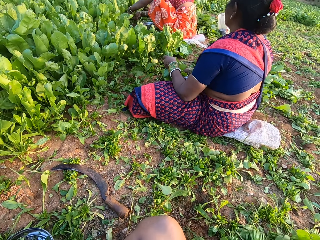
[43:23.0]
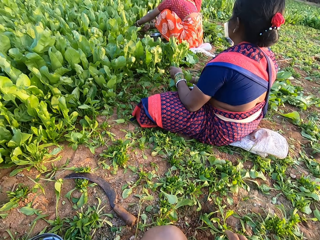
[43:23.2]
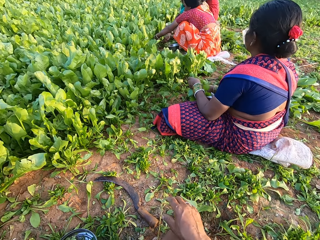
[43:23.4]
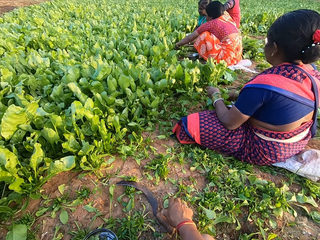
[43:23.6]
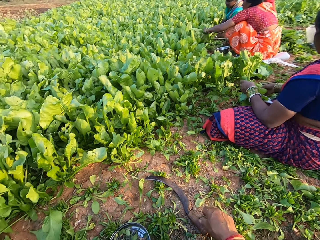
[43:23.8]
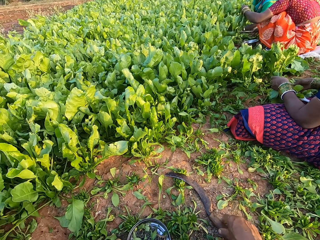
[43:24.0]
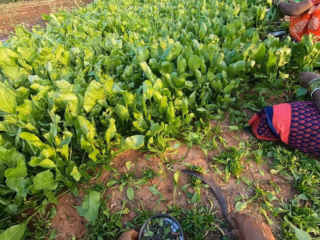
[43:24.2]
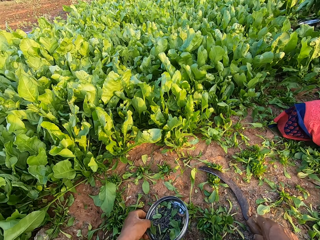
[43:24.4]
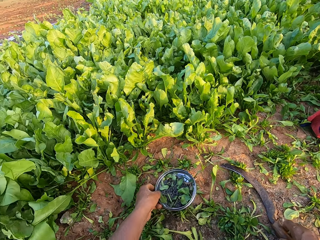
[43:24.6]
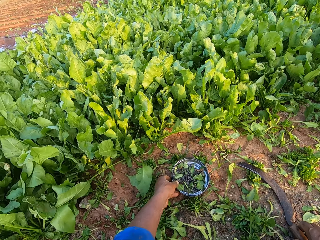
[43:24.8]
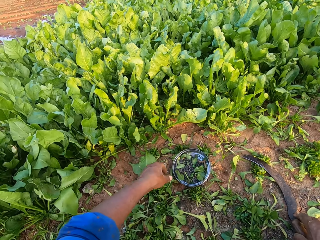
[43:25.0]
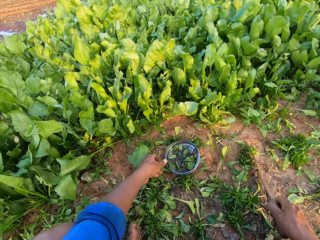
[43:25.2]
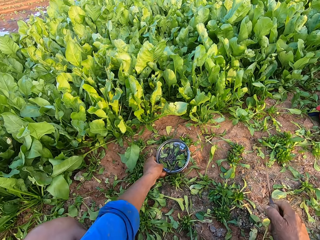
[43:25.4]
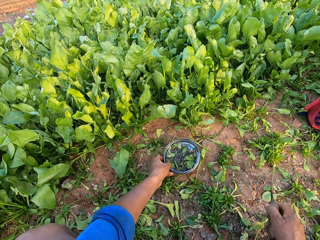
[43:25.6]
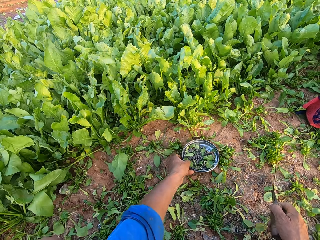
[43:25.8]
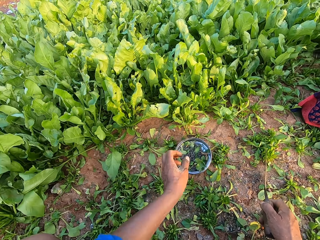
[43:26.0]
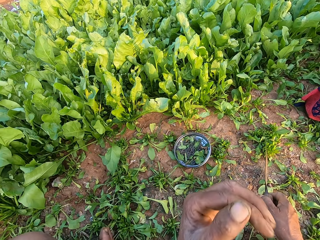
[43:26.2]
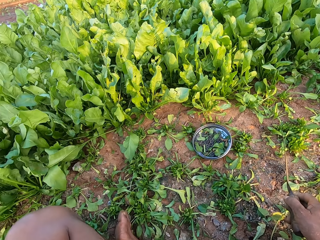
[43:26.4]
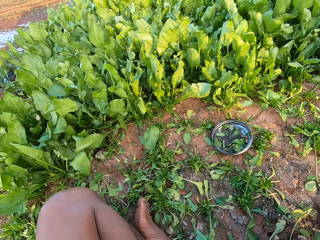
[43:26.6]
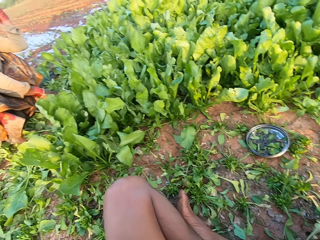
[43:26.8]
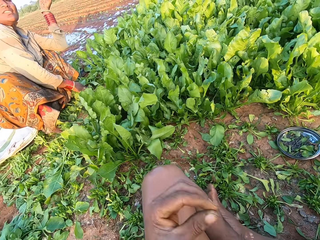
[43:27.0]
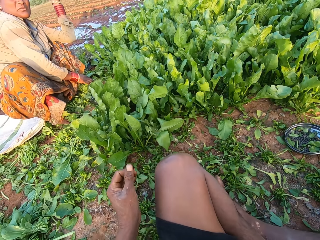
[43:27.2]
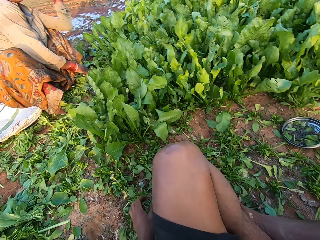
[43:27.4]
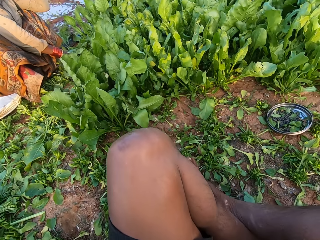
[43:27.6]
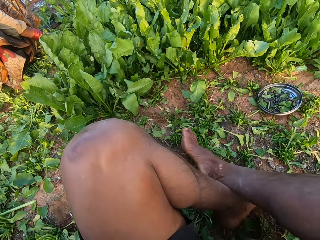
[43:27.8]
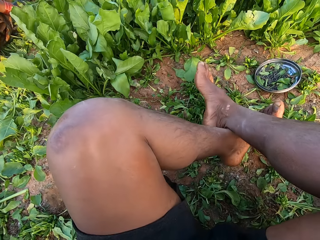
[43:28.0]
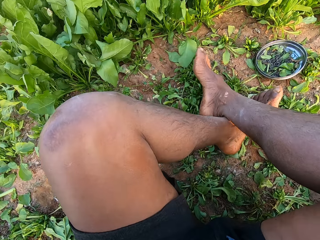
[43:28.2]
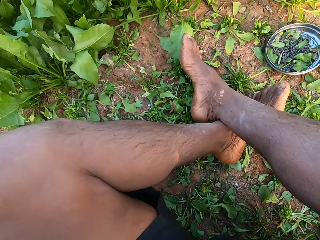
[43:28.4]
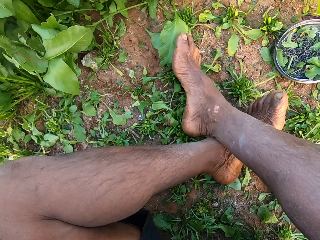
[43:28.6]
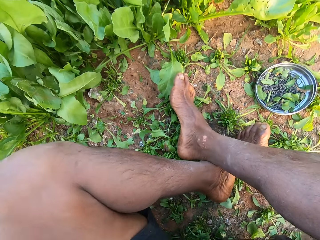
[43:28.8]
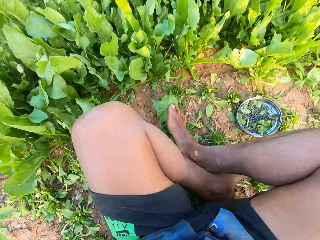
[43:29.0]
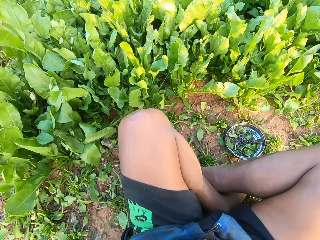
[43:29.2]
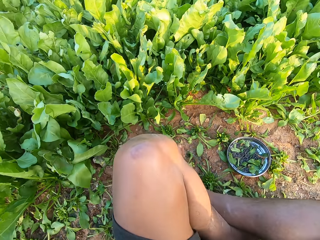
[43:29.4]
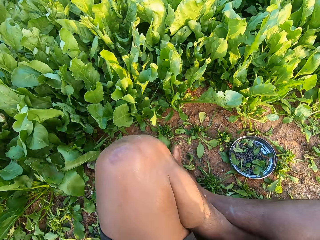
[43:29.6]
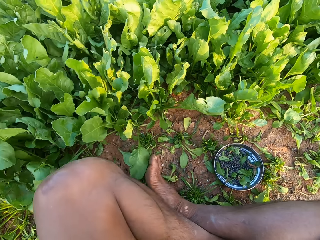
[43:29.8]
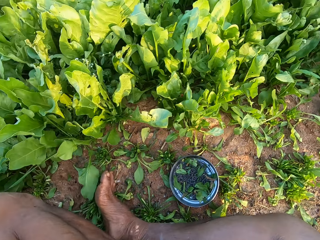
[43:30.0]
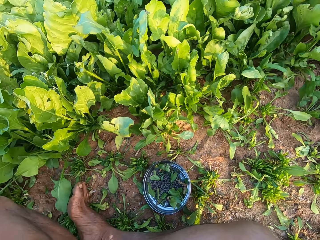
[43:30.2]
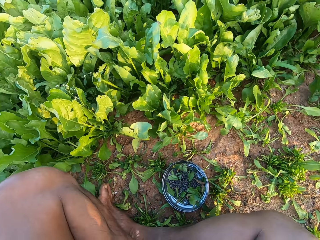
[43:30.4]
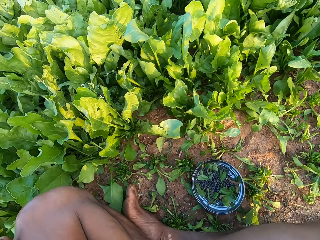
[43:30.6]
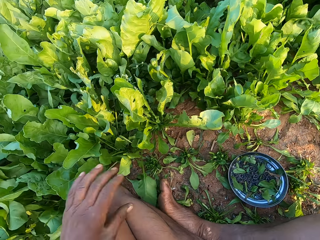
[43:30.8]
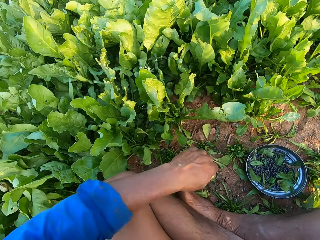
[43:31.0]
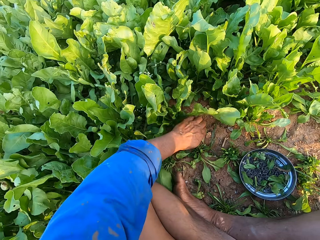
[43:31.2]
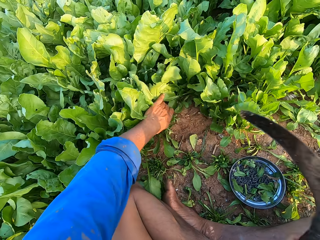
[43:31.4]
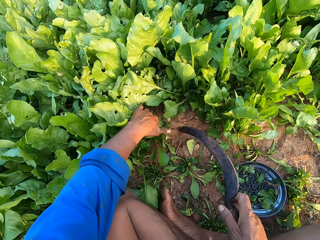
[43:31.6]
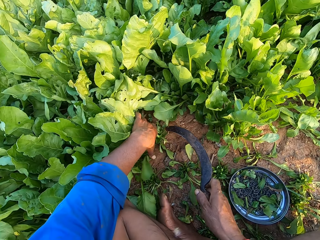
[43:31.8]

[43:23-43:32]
The camera wearer drops the bundle of spinach plants on the ground with his right hand. He converses with a person. He holds the sickle on the ground with his right hand. He picks the metal plate or tray from the ground with his left hand. He drops the metal plate on the ground with his left hand. He moves the tray of bladders on the ground. He picks the sickle from the ground with his right hand. He moves the metal plate on the ground with his left hand. He touches his face with his left hand. A woman holds the spinach plants on the ground with her right hand. The camera wearer places his left hand on the ground. He unfolds his legs on the ground. He adjusts his position on the ground. He holds the spinach plants on the ground with his left hand.

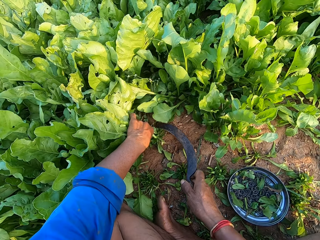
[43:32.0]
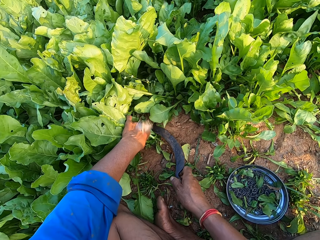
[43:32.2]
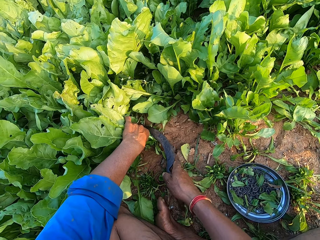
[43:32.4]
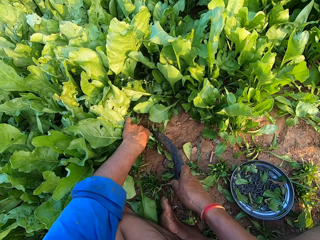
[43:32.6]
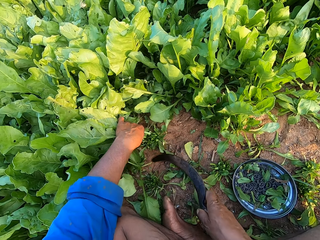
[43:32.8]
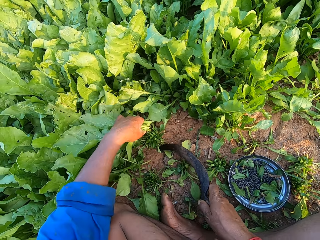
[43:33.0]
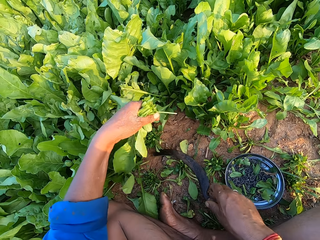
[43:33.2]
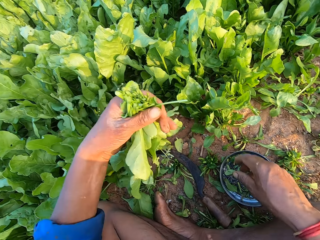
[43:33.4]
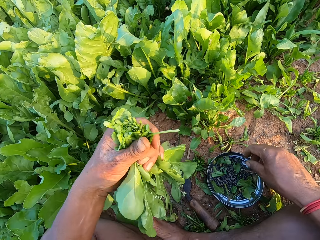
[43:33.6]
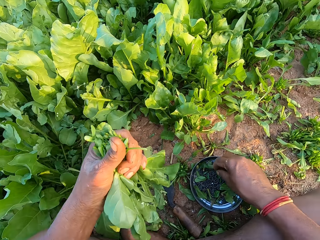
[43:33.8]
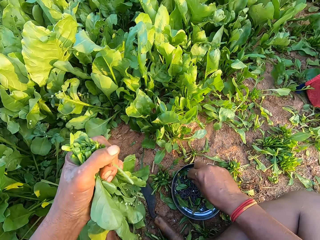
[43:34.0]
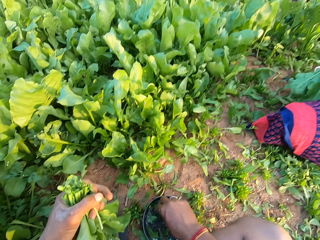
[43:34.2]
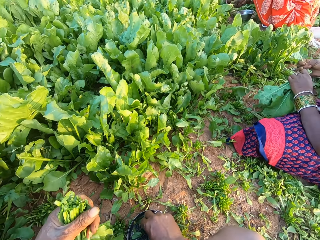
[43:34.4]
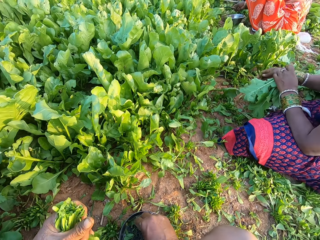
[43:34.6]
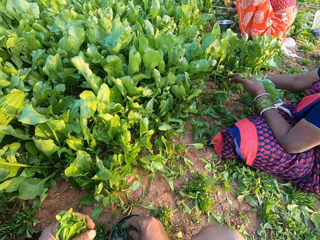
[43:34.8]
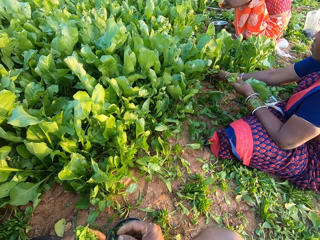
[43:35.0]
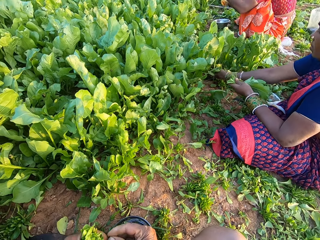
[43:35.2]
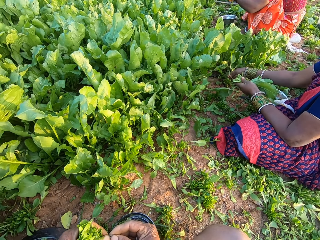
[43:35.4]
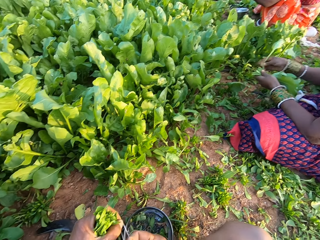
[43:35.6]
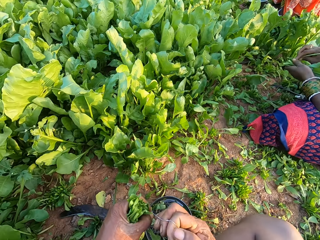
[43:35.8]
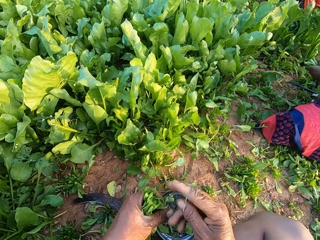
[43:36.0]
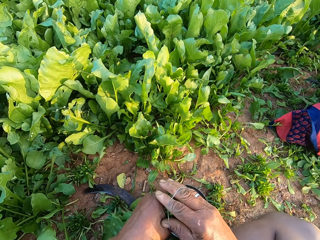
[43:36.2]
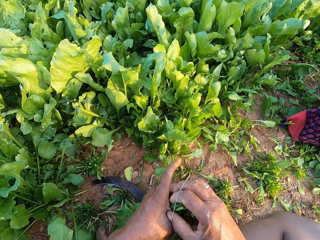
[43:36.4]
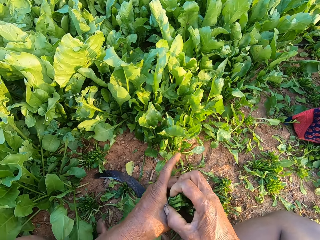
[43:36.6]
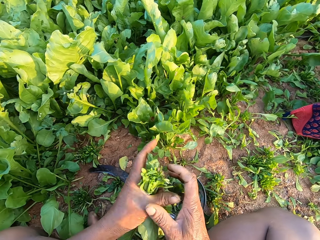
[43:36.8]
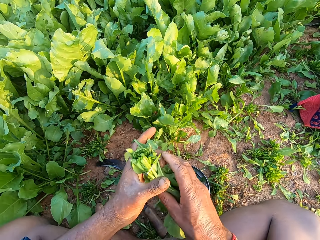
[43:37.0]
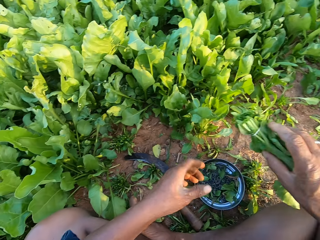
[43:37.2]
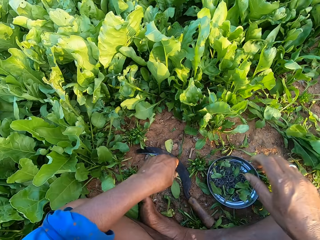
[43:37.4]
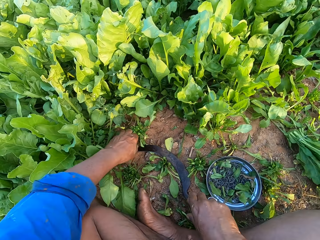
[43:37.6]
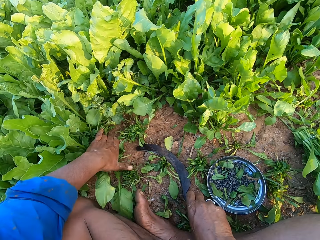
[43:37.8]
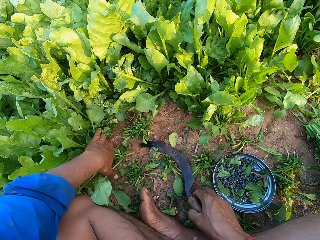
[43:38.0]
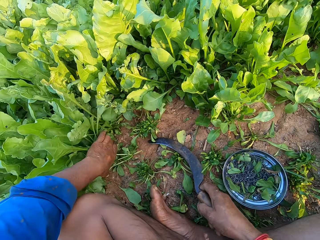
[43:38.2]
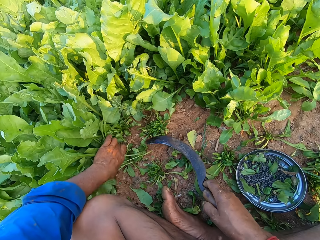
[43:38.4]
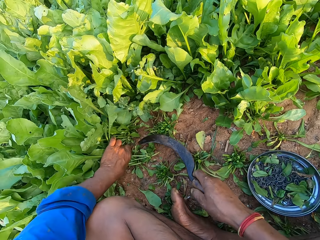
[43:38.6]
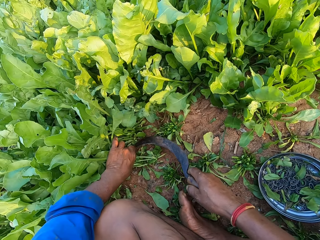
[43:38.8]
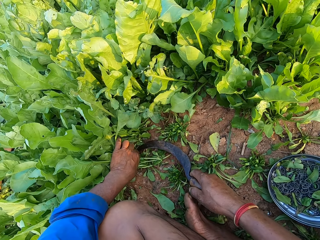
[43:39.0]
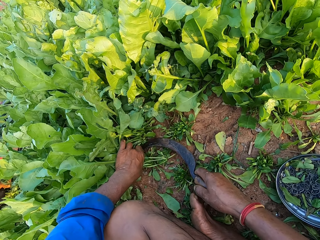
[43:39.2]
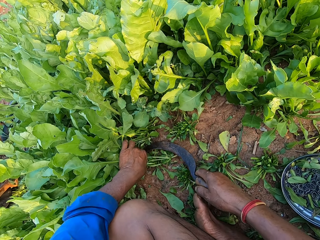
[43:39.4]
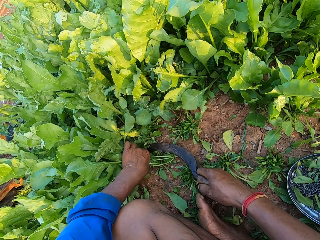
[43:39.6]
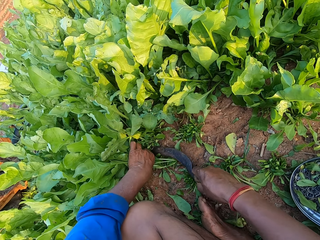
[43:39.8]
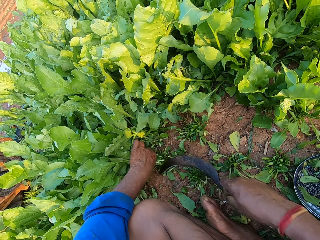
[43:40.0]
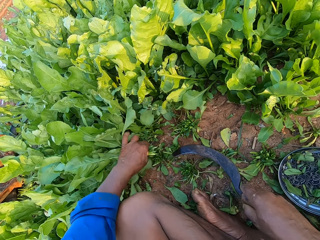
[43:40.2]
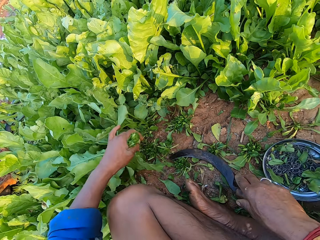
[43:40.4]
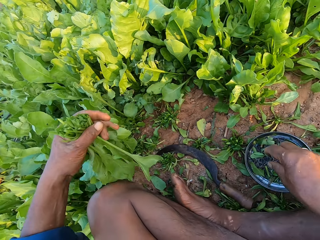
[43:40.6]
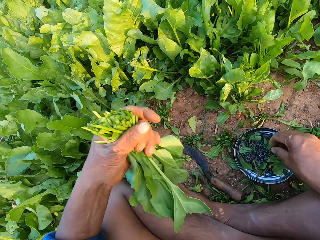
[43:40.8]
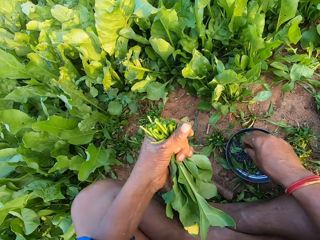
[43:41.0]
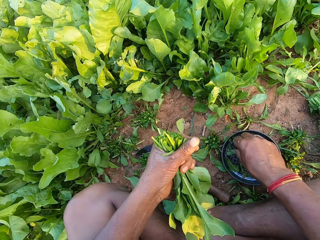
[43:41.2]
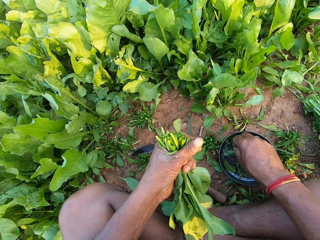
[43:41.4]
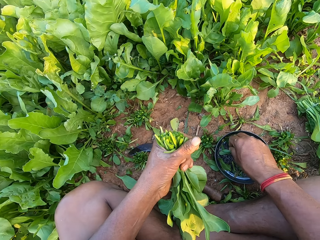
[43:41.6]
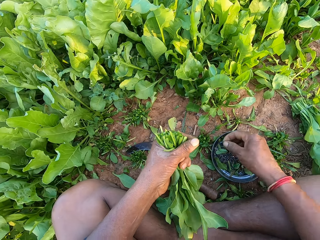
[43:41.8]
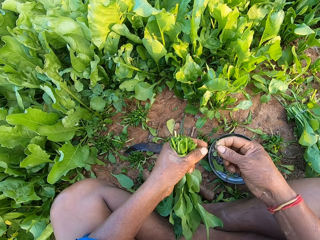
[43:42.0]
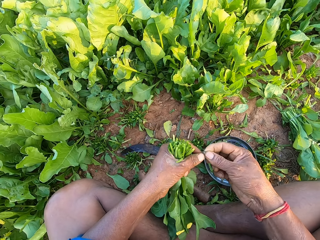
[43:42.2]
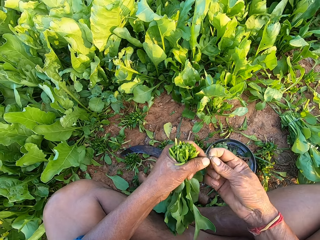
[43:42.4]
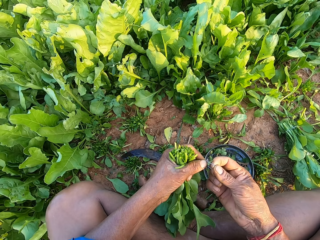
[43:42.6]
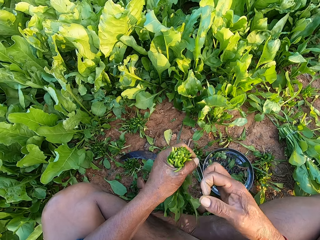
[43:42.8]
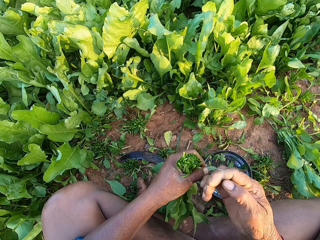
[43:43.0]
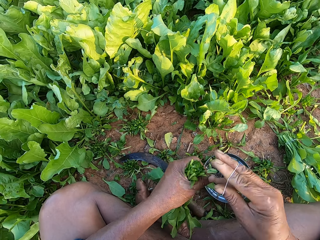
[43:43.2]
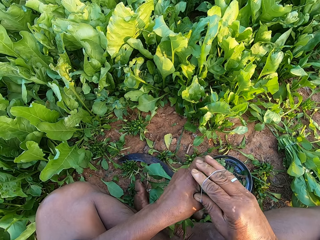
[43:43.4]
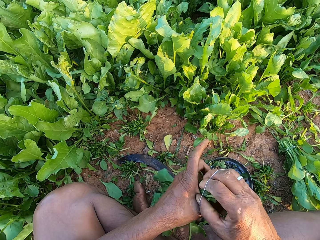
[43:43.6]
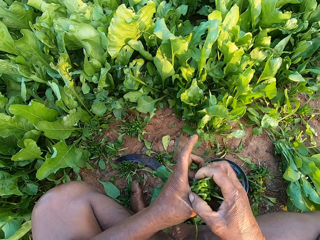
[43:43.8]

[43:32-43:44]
The camera wearer cuts the spinach plants from the ground with the sickle in his right hand. He drops the sickle on the ground with his right hand. He picks a rubber band or bladder from the metal plate on the ground with his right hand. A woman binds the spinach plants in her left hand with the rubber band in her right hand. The camera wearer converses with a person. Another woman drops a sickle on the ground with her right hand. The first woman plucks a spinach plant from the ground with her right hand. The camera wearer holds the rubber band with his hands. He binds the spinach plants in his left hand with the rubber band in his right hand. He passes the bundle of spinach plants from his left hand to his right hand. He drops the bundle of spinach plants on the ground with his right hand. He holds the spinach plants on the ground with his left hand. He picks the sickle from the ground with his right hand. He converses with another person. He cuts the spinach plants from the ground with the sickle in his right hand. He drops the sickle on the ground with his right hand. He picks a rubber band from the metal plate on the ground with his right hand. He holds the rubber band with his hands and stretches the rubber band with his hands. He straightens the bladder. He wraps the rubber band around his right hand. He binds the spinach plants in his left hand with the rubber band in his right hand.
